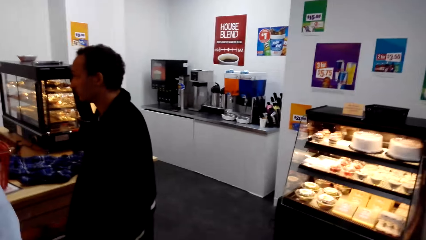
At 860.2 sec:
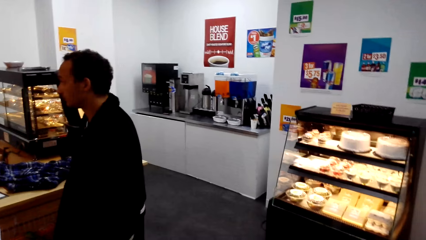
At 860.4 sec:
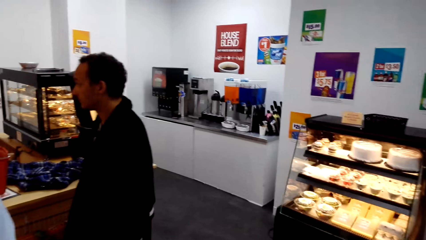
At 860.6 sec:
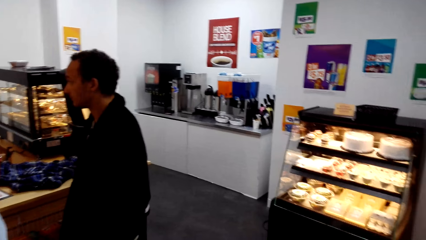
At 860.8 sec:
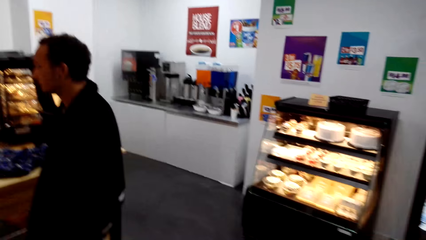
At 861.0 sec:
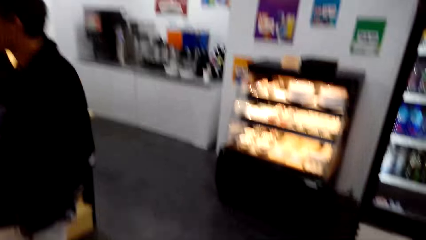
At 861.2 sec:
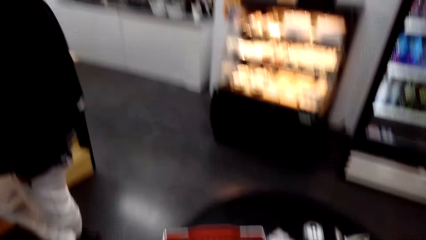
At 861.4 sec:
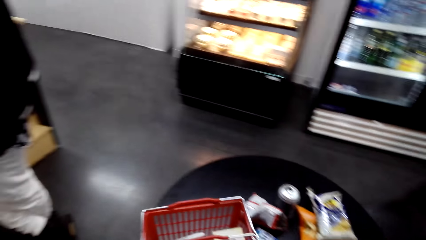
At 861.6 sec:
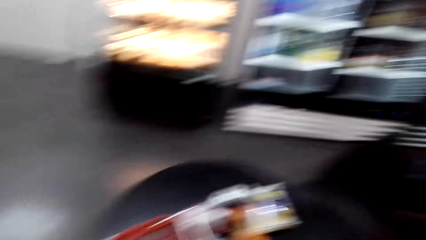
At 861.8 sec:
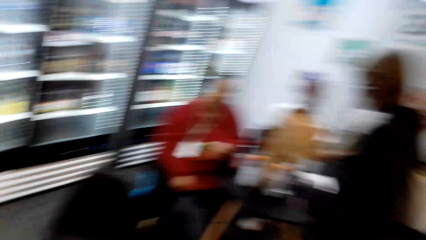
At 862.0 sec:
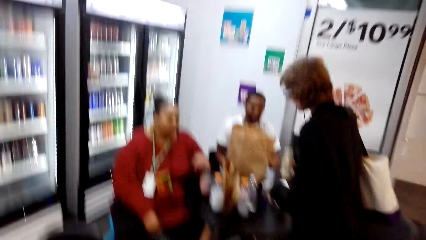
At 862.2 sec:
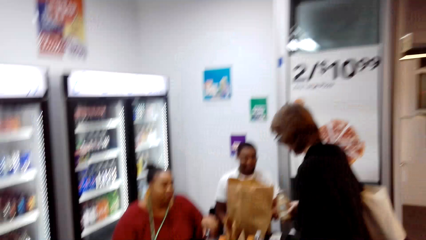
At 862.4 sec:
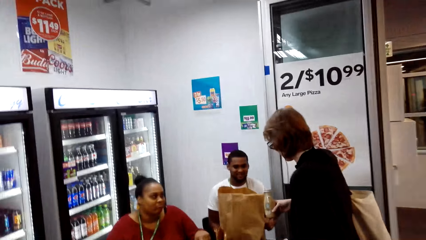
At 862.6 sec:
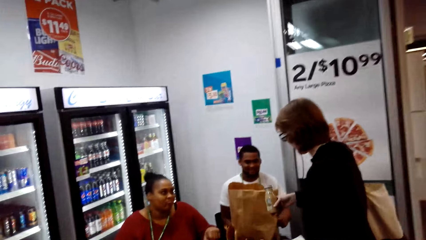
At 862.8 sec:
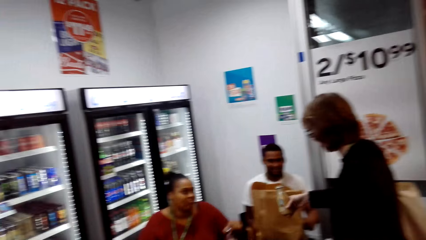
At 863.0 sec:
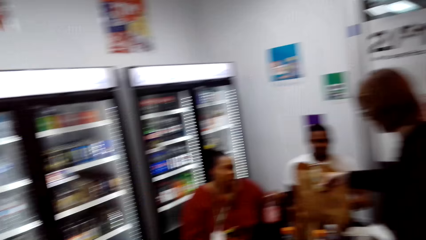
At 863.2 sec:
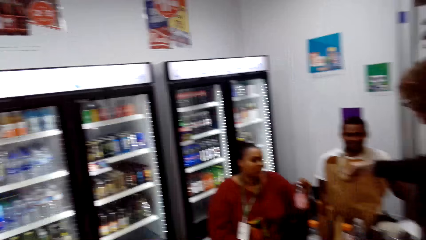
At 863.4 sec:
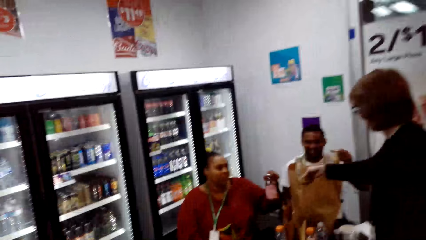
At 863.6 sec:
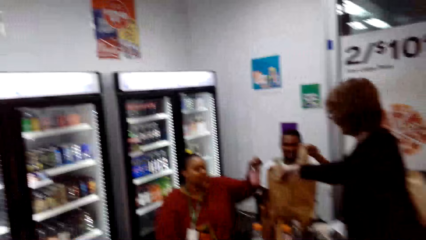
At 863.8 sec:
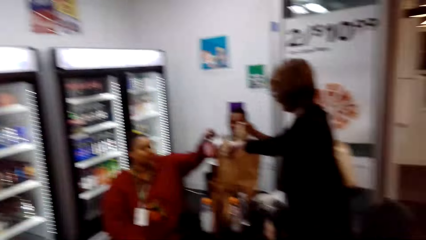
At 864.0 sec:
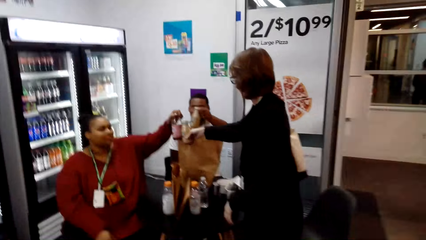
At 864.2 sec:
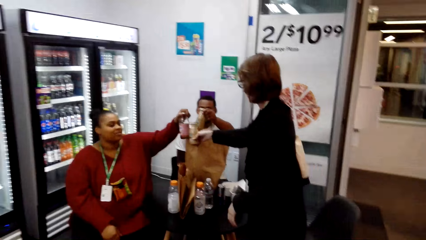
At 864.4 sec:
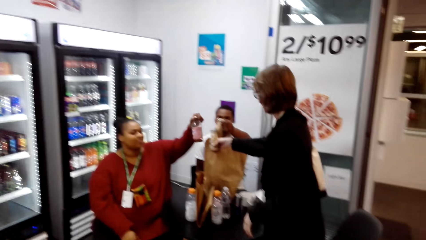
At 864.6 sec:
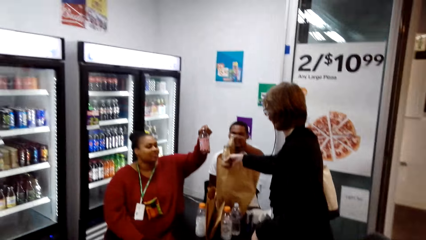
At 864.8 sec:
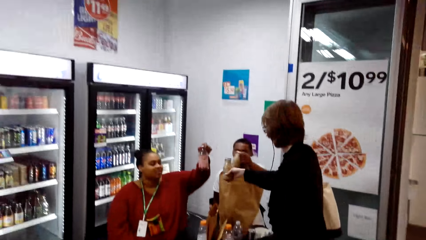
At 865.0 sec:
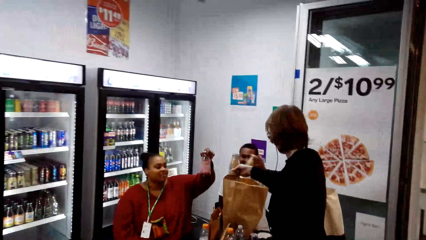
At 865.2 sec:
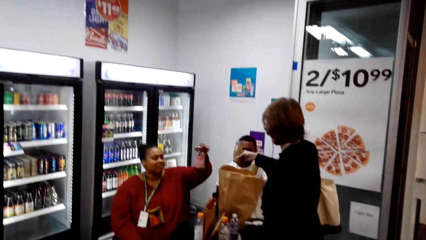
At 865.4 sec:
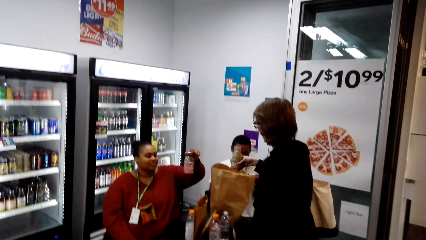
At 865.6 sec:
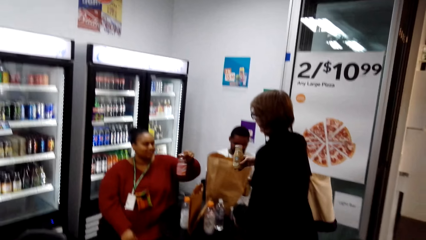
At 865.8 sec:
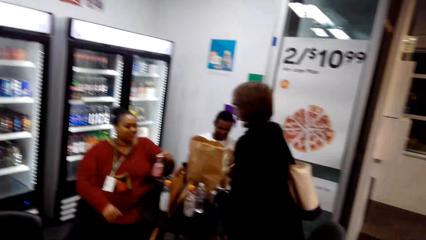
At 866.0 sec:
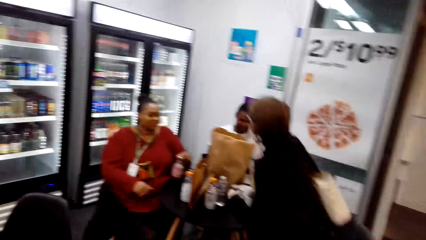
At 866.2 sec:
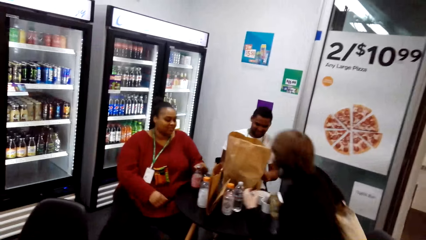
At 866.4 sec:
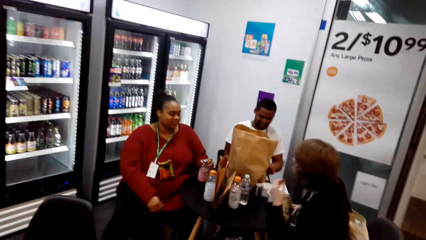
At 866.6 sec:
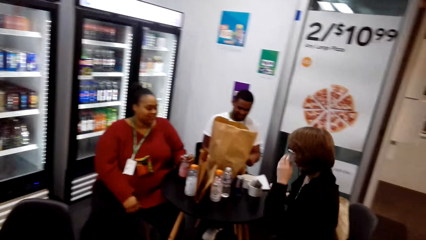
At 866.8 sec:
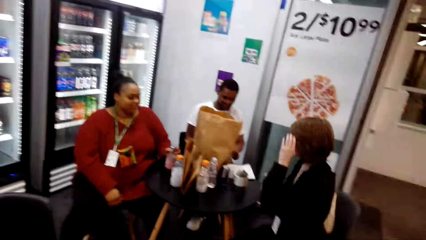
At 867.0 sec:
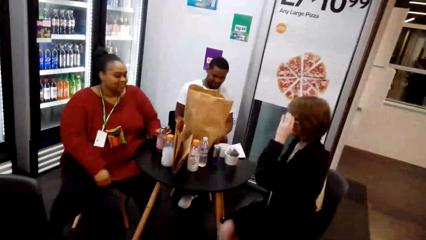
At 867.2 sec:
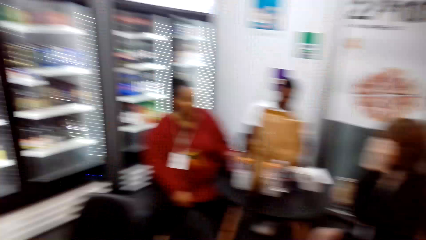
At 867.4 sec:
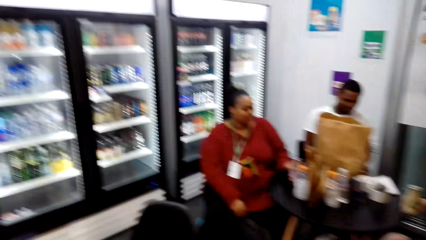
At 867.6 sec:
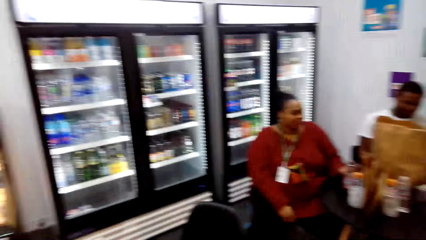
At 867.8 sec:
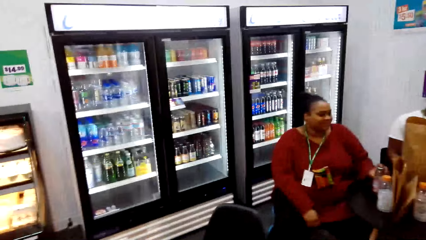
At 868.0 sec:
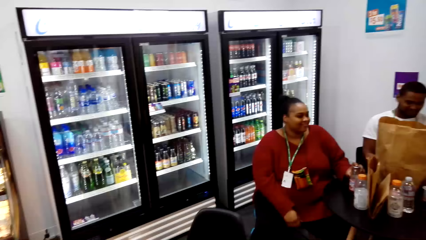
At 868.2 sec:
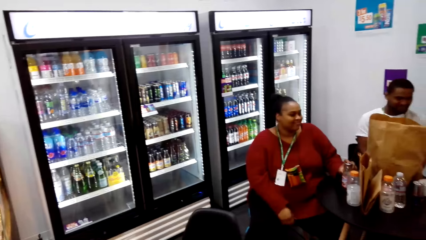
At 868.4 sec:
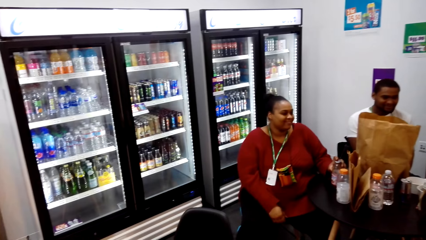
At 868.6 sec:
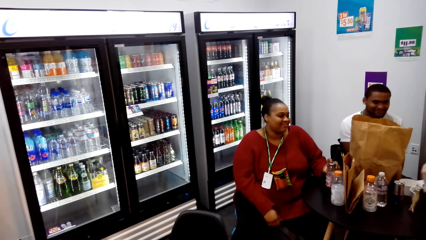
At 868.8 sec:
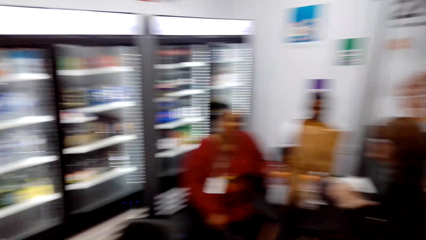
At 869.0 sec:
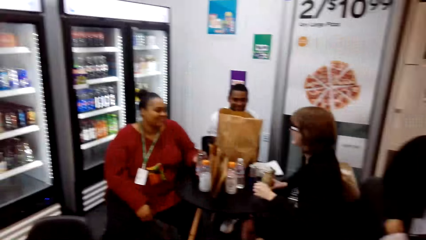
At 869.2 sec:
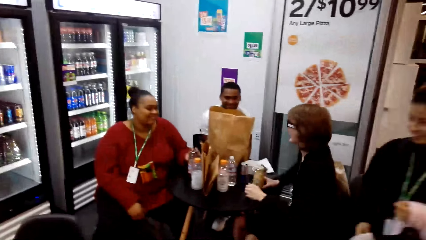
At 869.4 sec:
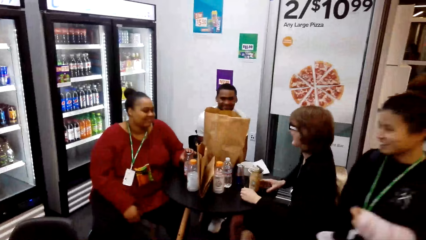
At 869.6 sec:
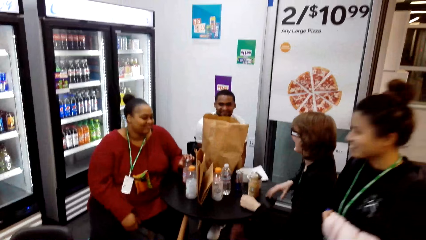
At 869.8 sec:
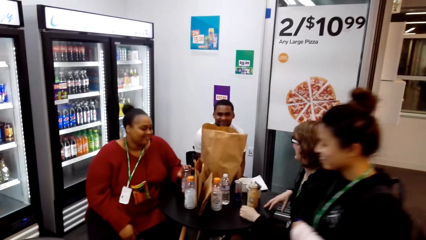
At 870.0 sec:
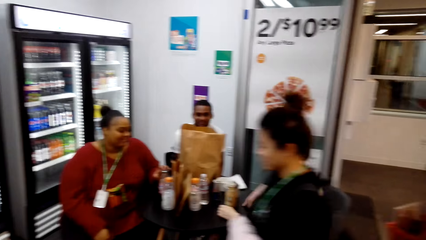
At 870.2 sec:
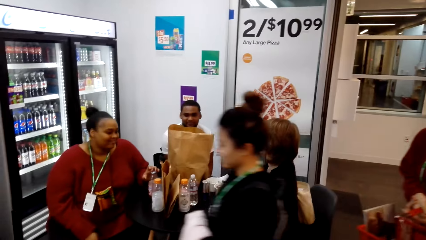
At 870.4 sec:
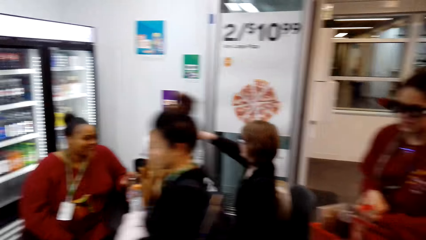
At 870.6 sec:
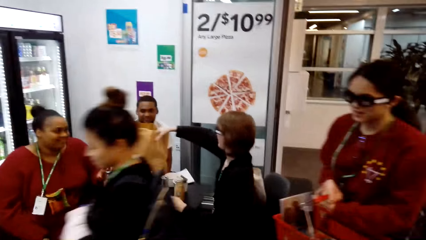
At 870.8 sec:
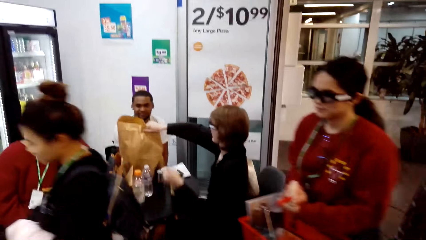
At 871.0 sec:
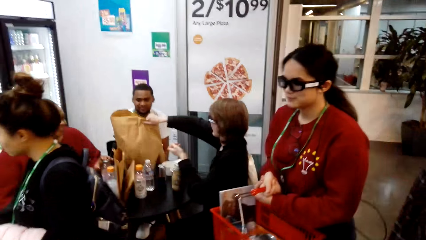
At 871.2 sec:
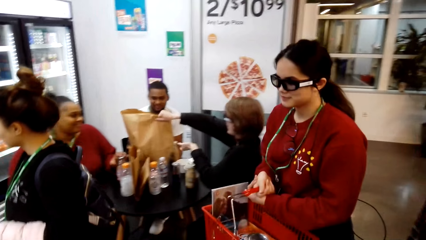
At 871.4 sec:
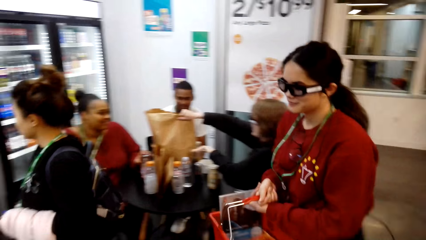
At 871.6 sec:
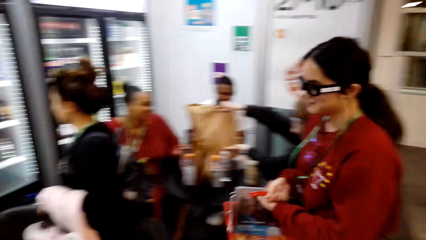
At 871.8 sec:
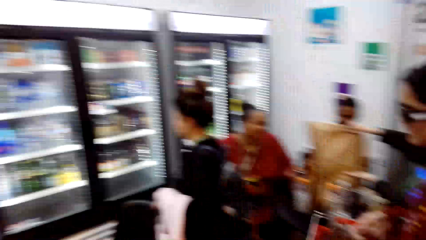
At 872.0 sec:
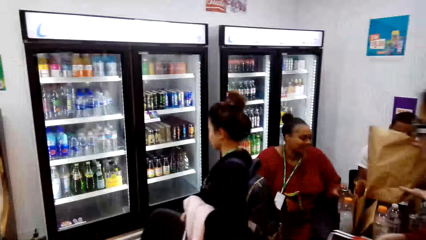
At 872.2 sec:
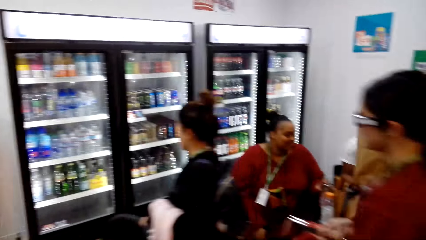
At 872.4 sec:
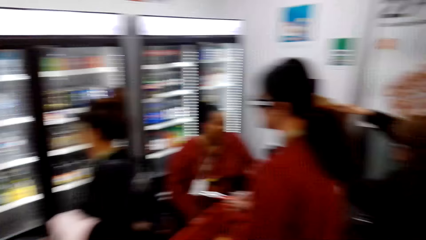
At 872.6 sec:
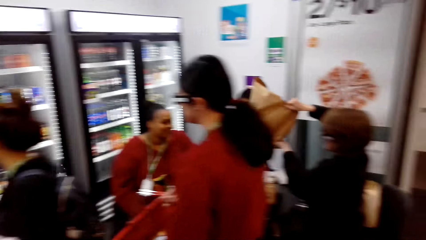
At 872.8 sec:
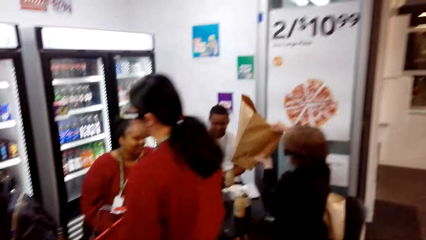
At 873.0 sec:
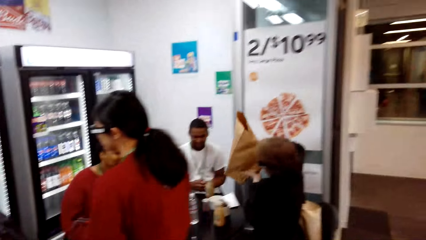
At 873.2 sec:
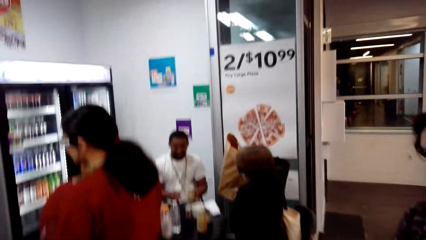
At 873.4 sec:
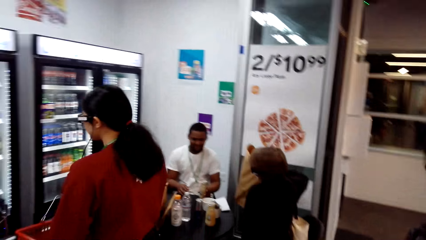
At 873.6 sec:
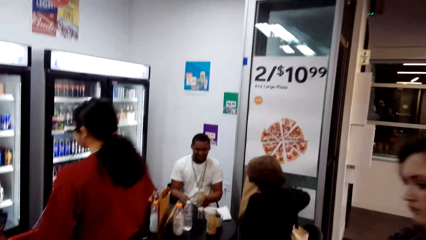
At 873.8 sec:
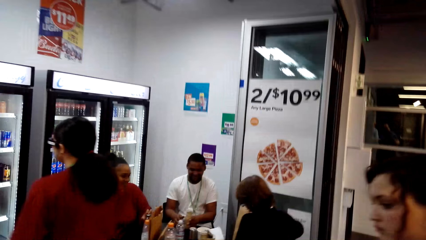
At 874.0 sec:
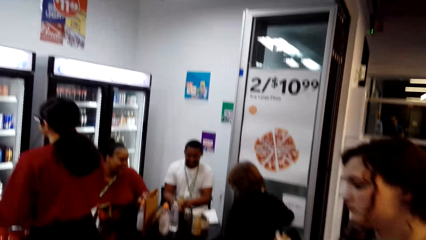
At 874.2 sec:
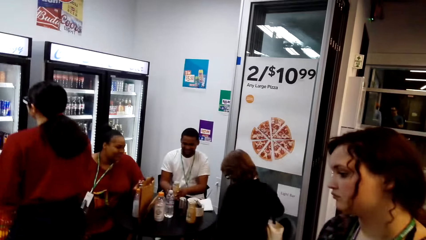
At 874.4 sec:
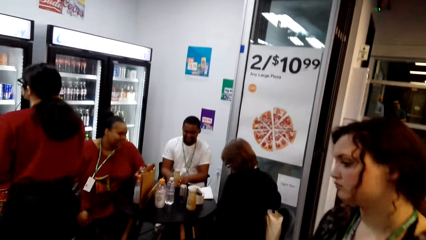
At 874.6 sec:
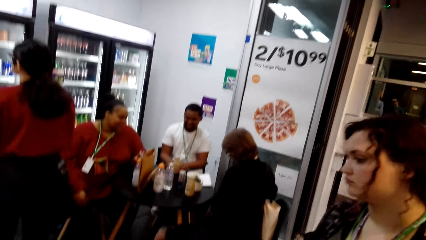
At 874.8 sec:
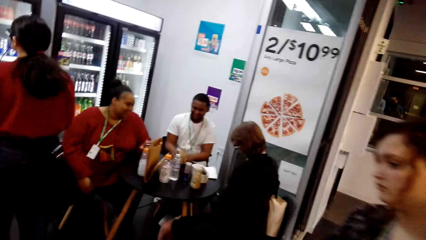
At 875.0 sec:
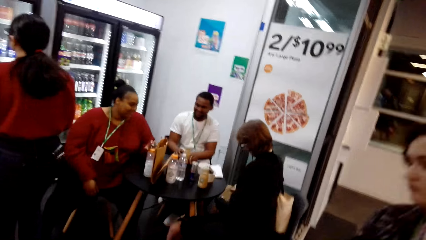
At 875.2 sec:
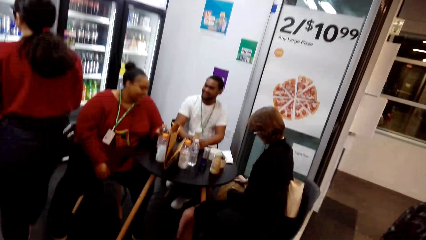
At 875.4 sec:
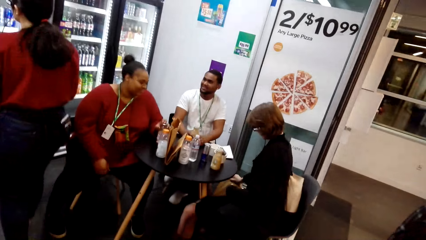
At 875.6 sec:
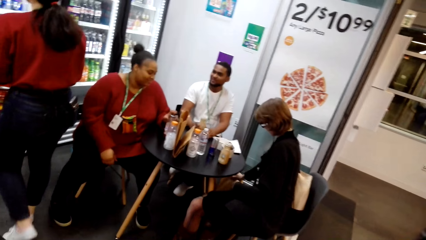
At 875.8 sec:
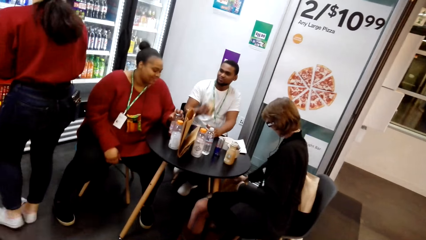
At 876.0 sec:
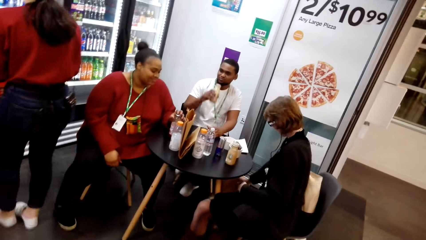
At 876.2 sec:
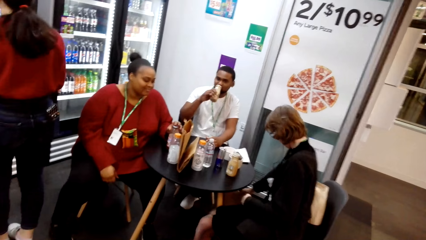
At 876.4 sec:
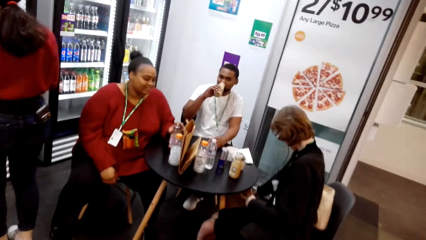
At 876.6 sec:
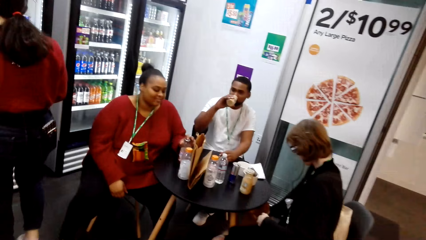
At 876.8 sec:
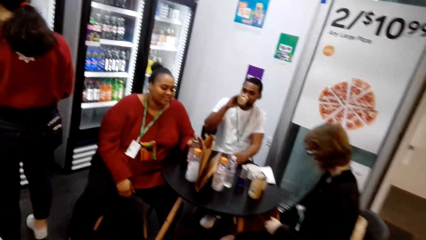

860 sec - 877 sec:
A man stands close to the camera wearer.
